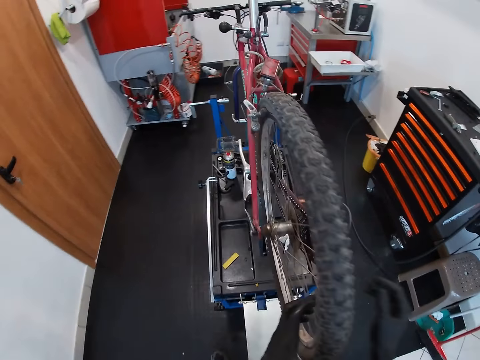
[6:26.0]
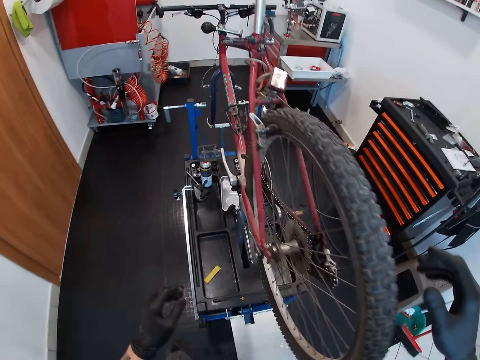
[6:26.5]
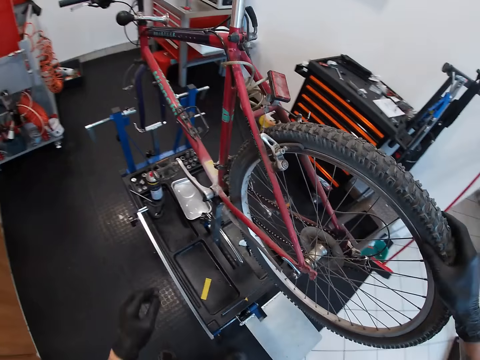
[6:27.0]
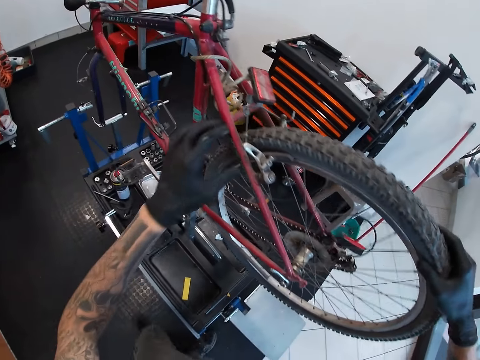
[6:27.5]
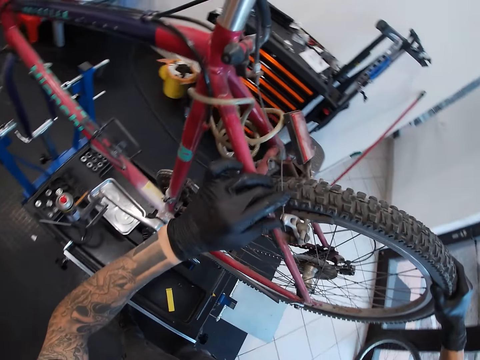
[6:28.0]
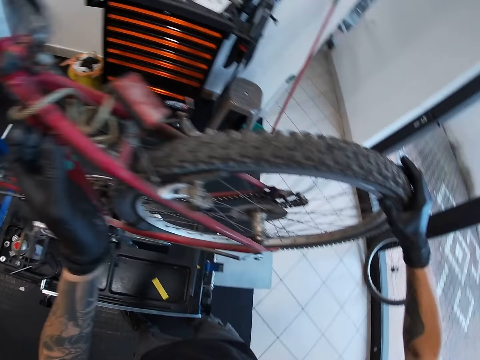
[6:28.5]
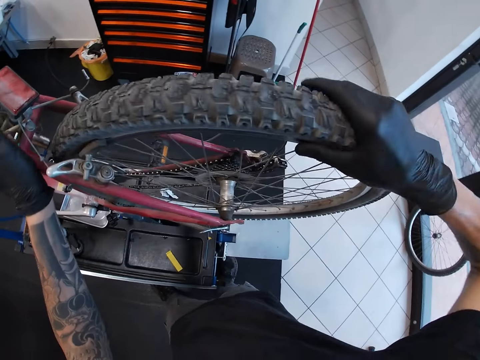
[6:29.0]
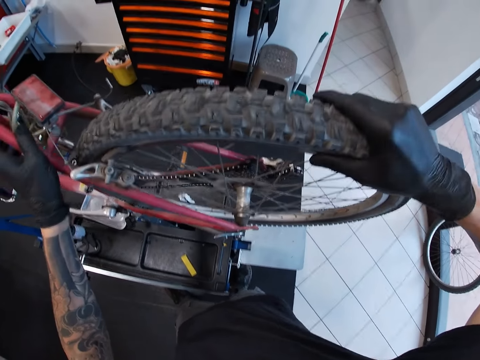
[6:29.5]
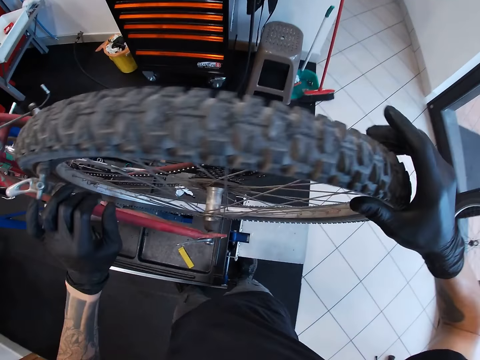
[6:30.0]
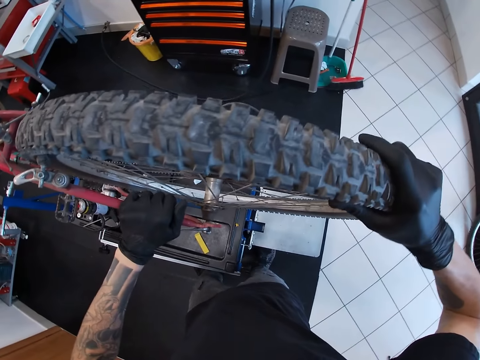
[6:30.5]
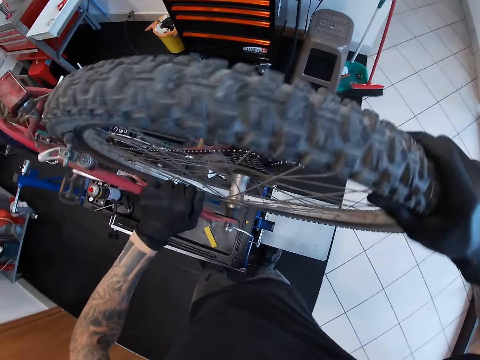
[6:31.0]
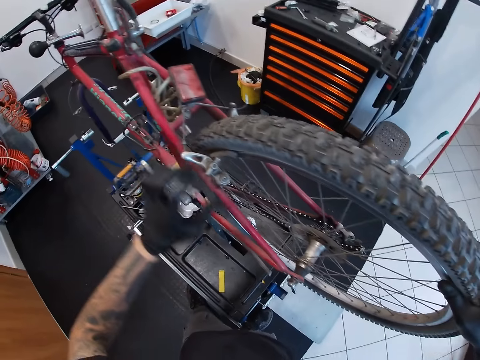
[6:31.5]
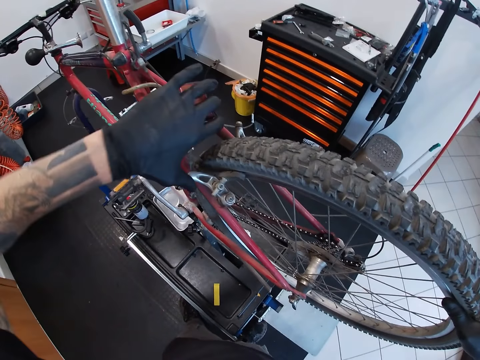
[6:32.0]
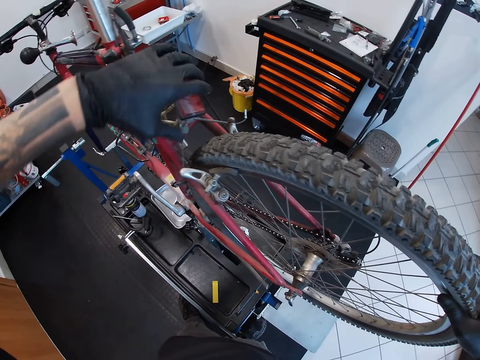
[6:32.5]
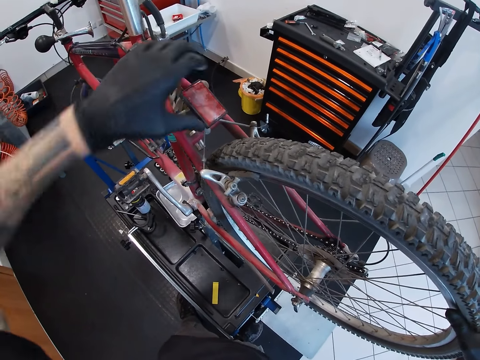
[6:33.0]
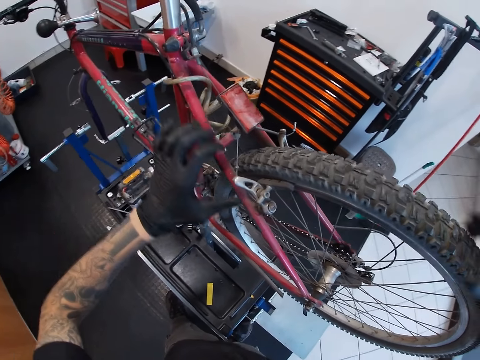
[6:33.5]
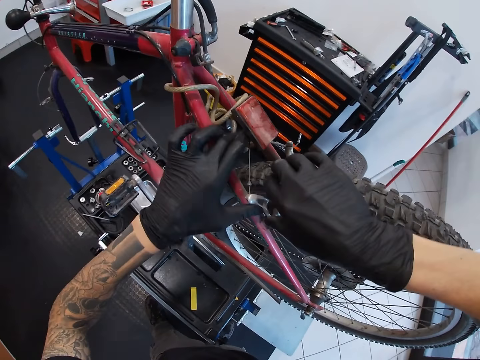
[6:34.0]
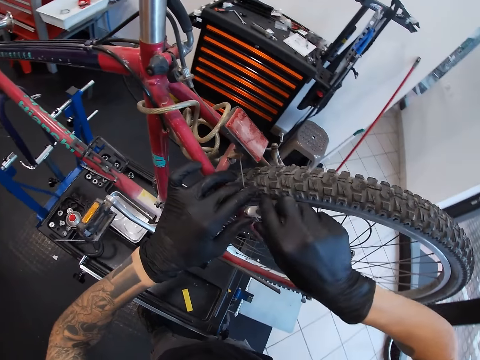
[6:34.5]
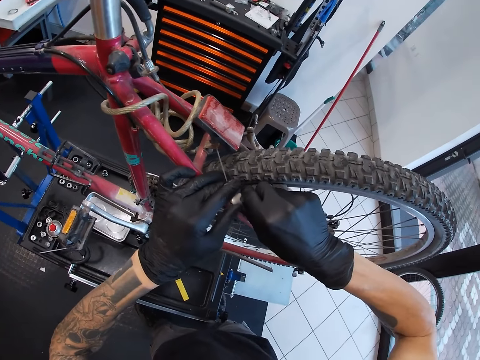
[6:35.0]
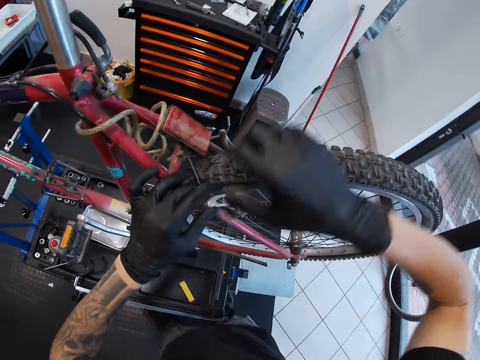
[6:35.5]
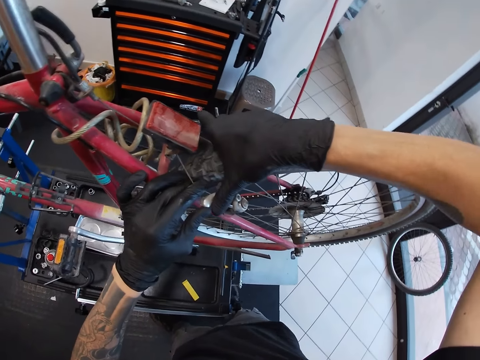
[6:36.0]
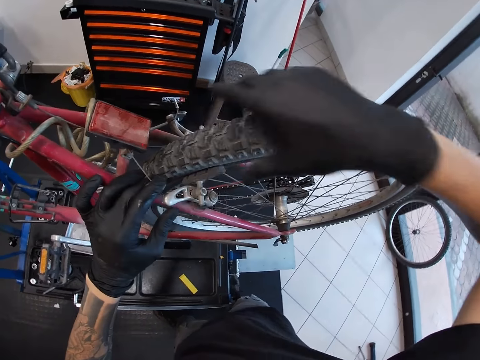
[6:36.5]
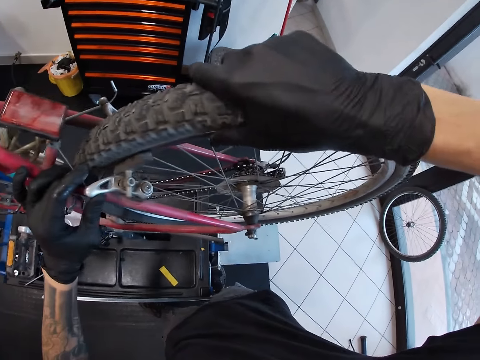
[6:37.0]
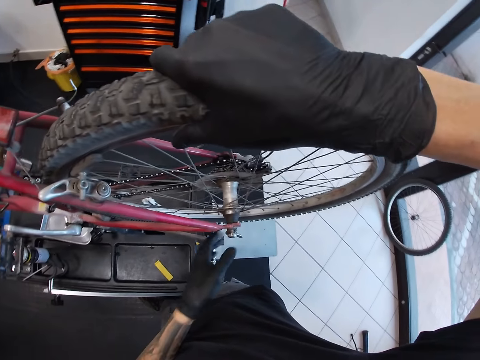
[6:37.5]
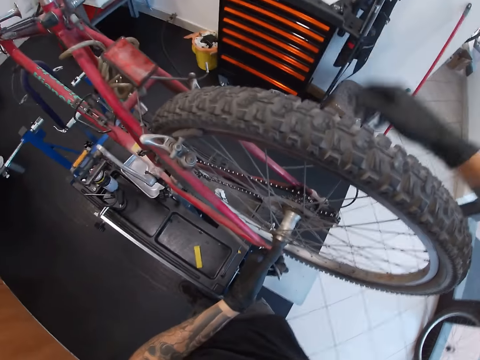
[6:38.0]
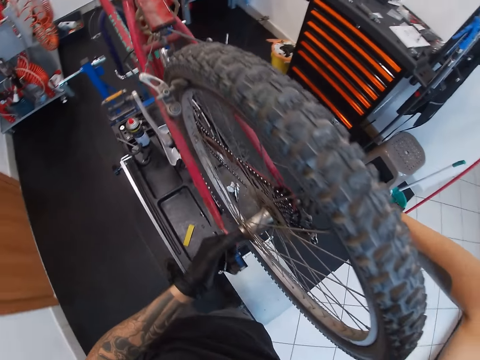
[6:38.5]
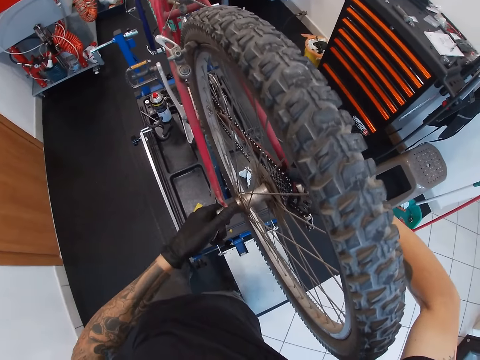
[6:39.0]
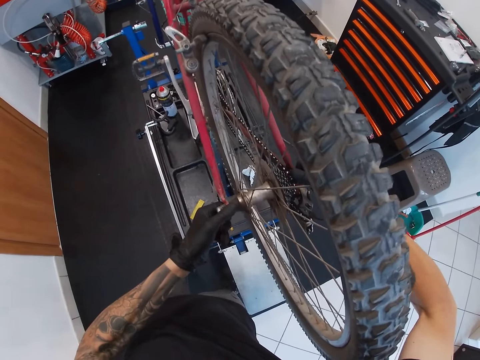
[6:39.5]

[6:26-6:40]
The camera wearer unfastens the bicycle wheel. He holds a tyre on the bicycle with his right hand. He holds a seat stay on the bicycle with his left hand. He pulls the tyre on the bicycle with his right hand. He places his left hand on a chainstay on the bicycle. He pulls the tyre on the bicycle with his right hand. He removes the wheel on the bicycle. He touches the seat stay with his left hand. He adjusts the rear bike light with his left hand. He pulls a brake on the bicycle with both hands. He removes the brake pad. He pulls the tyre on the bicycle with his right hand. He pulls the dropouts on the bicycle with his left hand. He pulls the cassette on the bicycle with both hands.

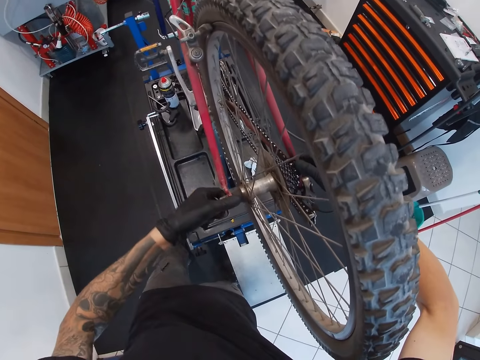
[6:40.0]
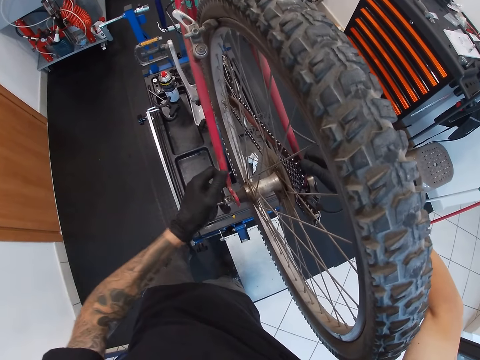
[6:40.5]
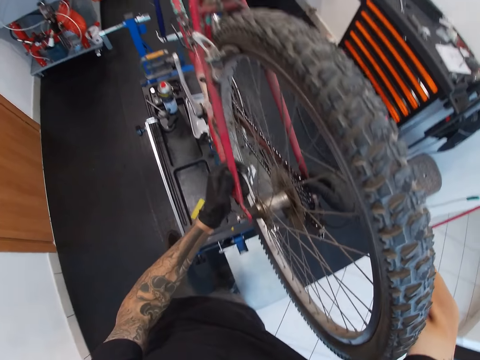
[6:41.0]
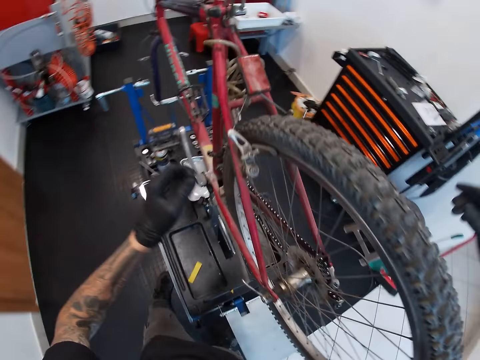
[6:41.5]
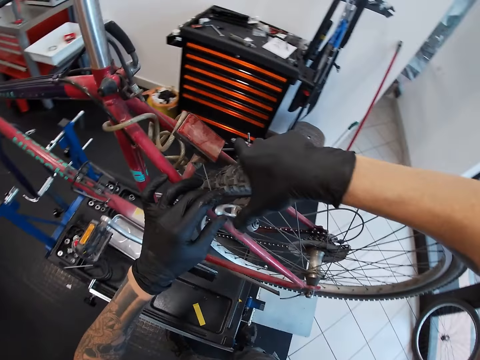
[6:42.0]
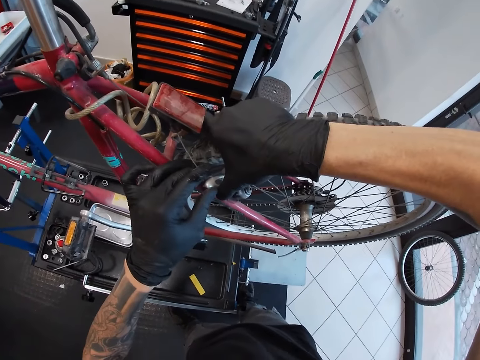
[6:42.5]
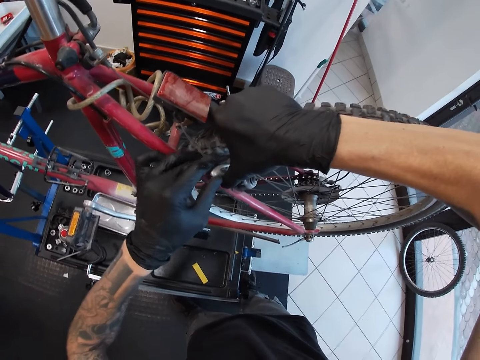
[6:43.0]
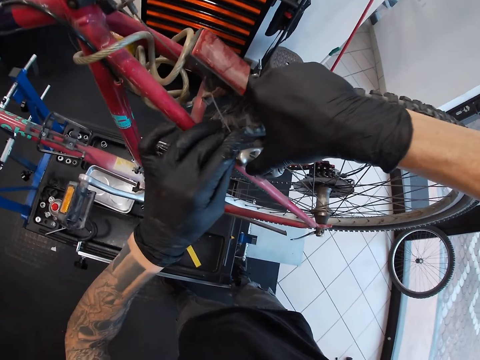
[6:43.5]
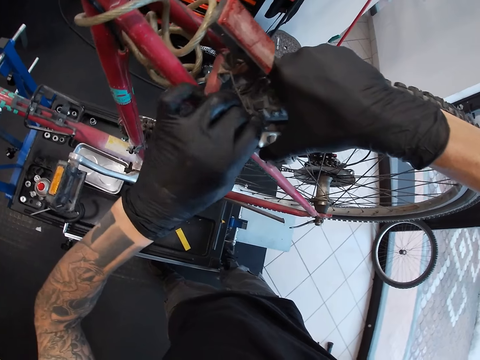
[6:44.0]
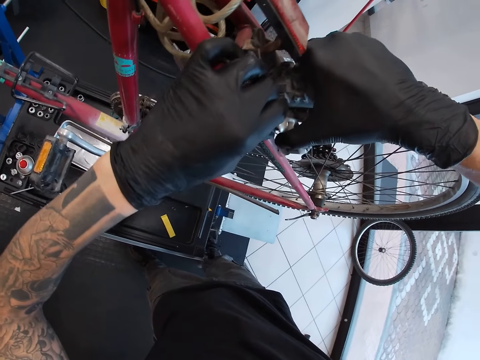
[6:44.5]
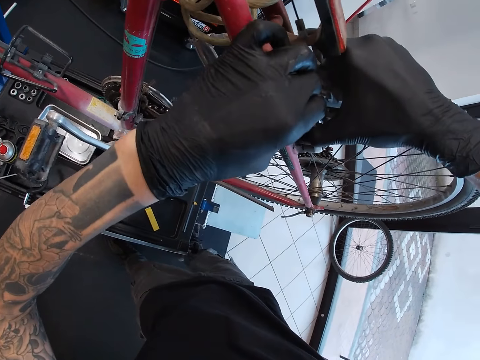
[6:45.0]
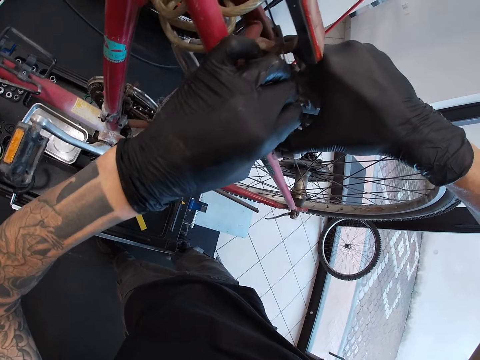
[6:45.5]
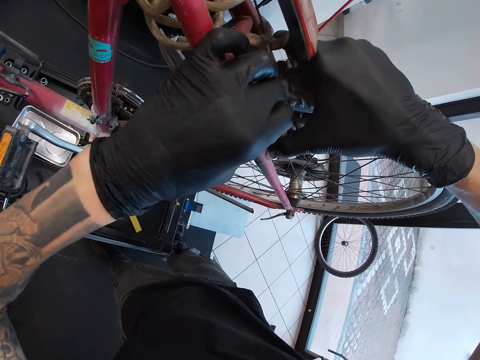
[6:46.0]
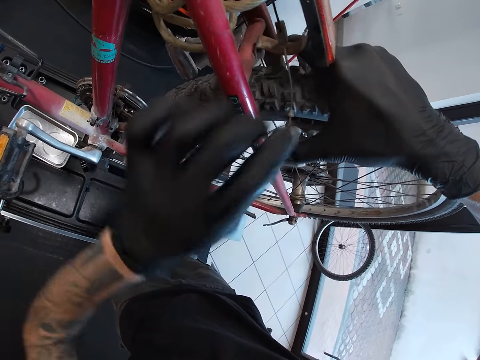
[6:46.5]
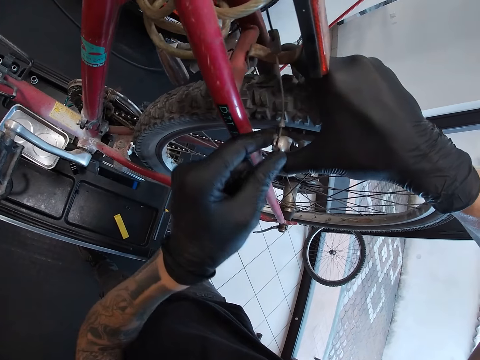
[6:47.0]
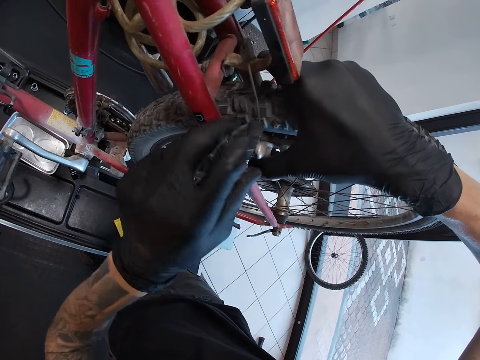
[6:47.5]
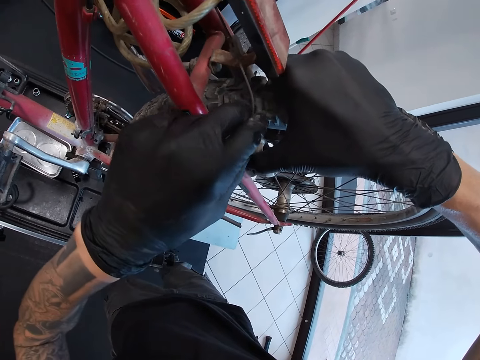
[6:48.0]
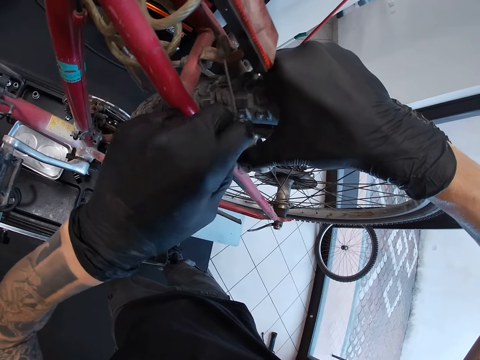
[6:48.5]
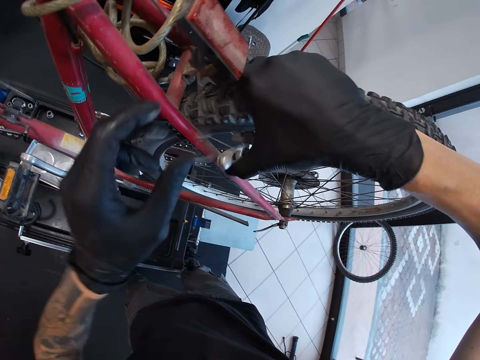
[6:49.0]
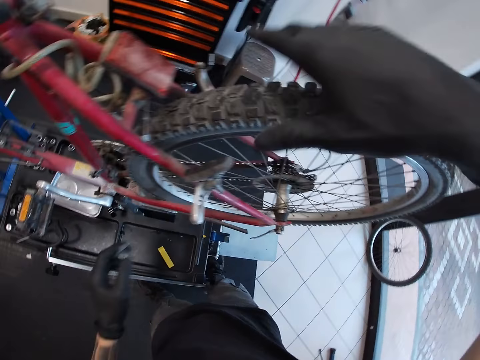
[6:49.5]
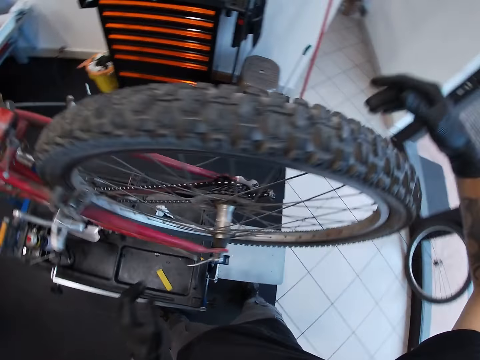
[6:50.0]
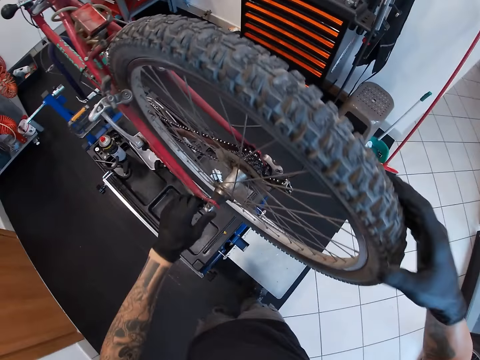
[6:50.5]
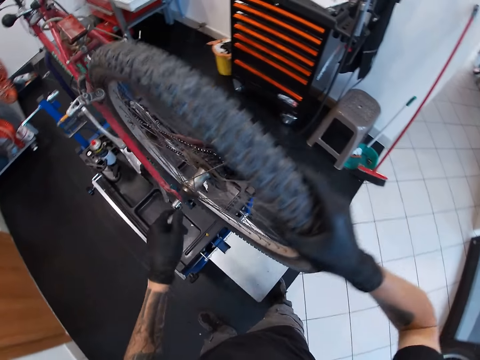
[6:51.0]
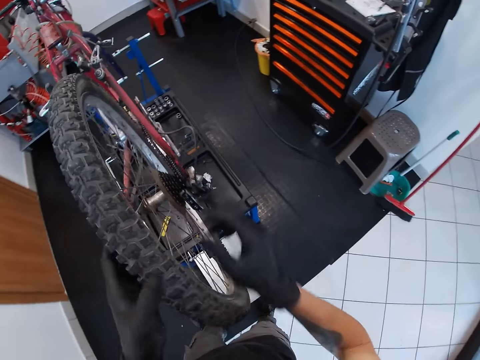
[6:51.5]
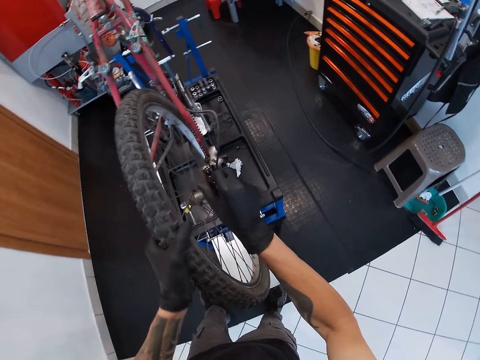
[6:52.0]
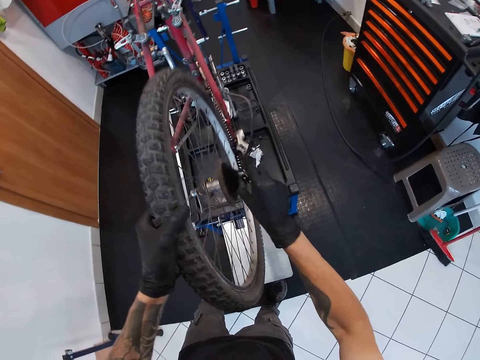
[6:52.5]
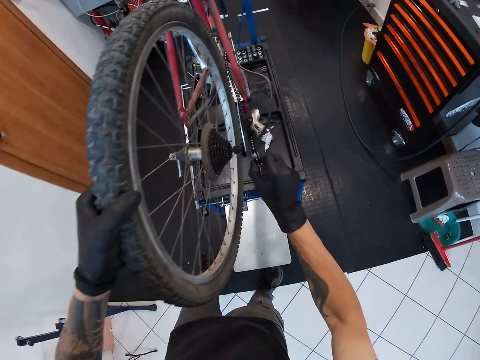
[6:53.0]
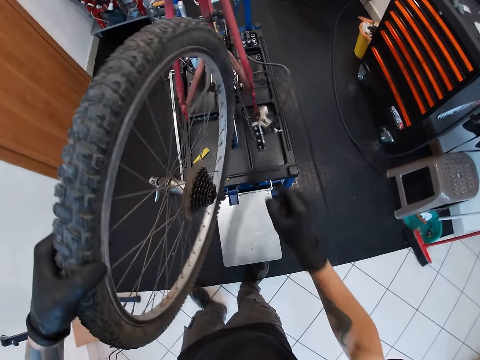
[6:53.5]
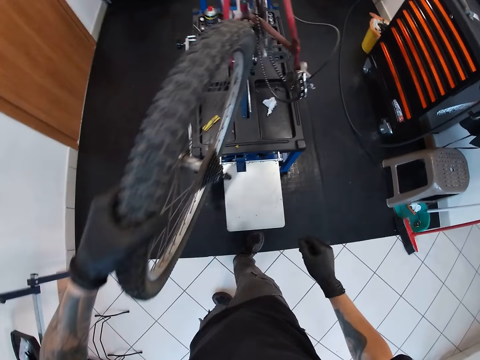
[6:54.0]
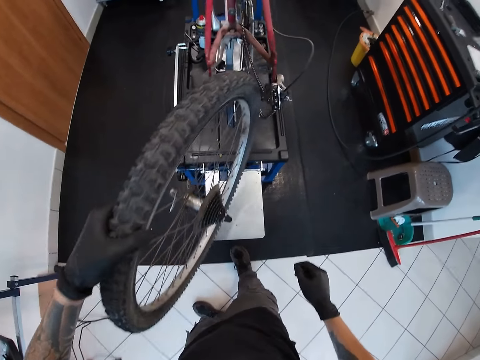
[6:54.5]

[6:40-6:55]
The camera wearer unfastens the bicycle wheel. He pushes a dropout on the bicycle with his left hand. He detaches the brake wire from the brake with both hands. He removes the brake pad. He looks around. He pushes the dropout on the bicycle with his left hand. He holds the tyre with his right hand. He holds the tyre with his left hand. He holds the jockey wheel with his right hand. He removes the wheel on the bicycle.
